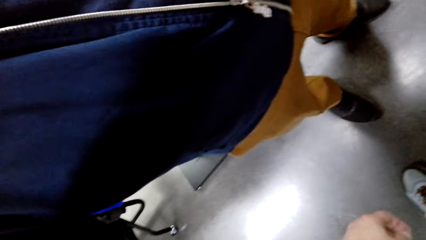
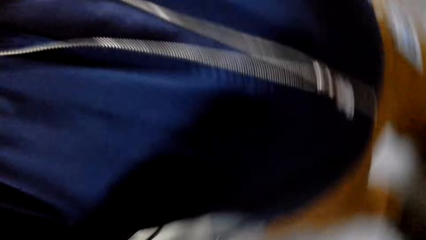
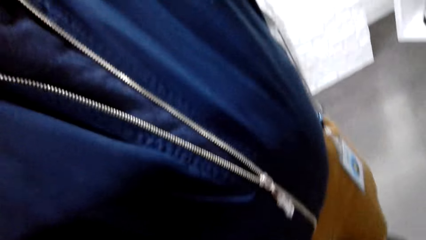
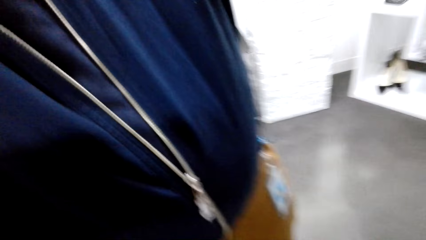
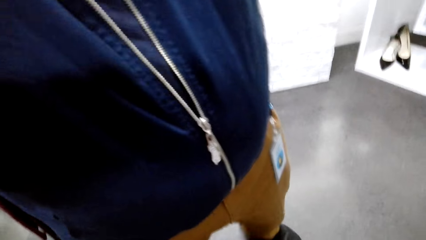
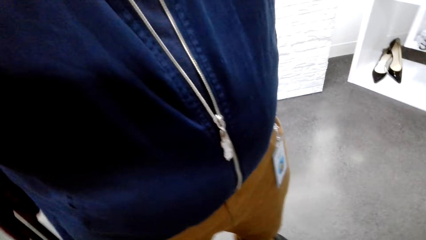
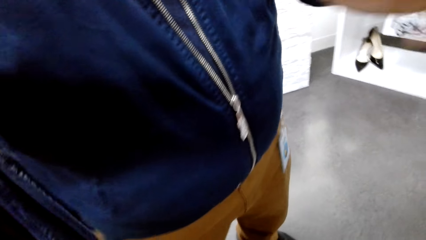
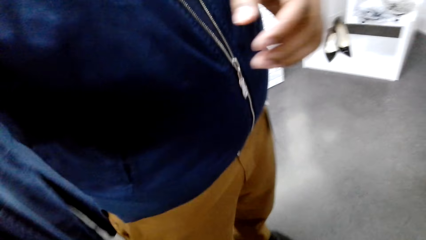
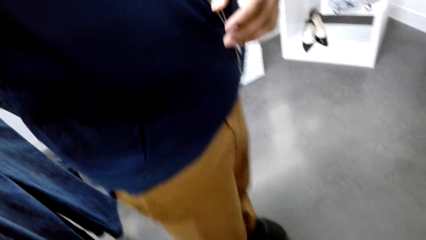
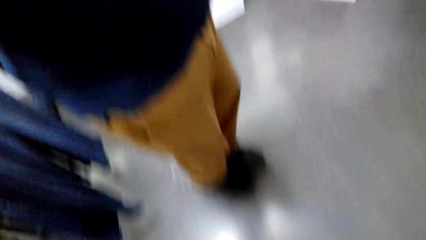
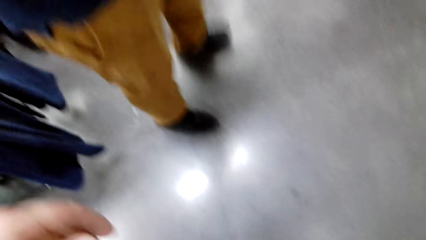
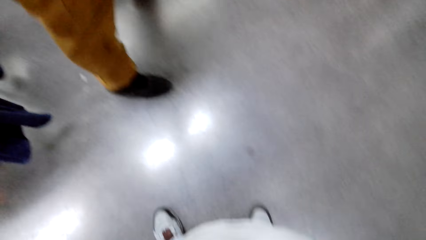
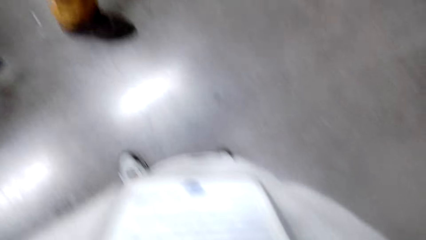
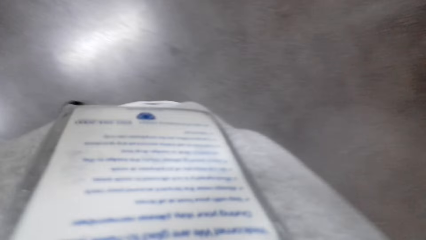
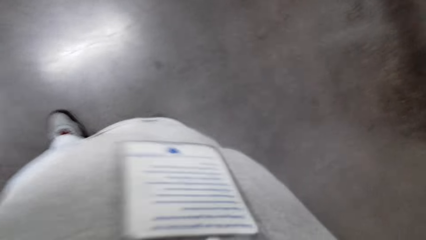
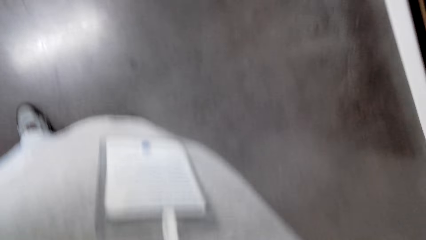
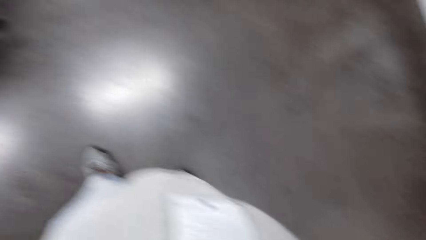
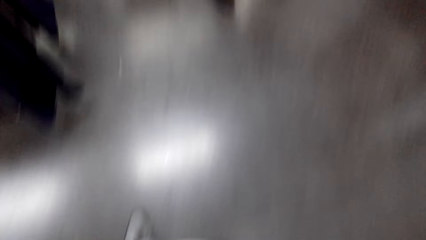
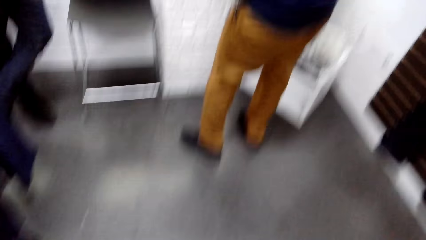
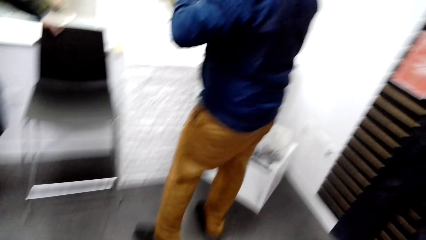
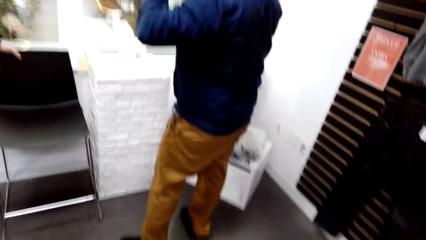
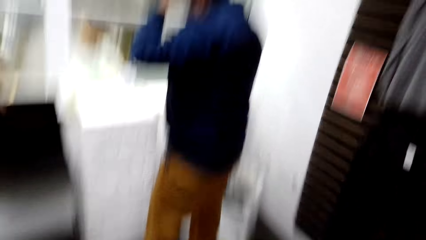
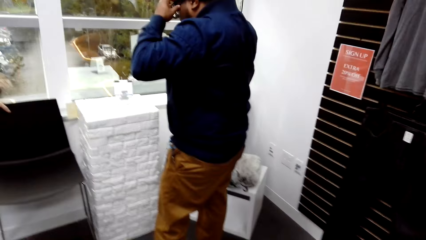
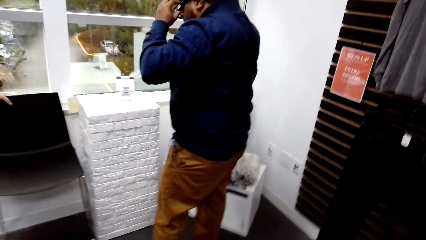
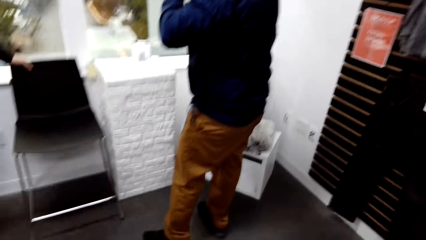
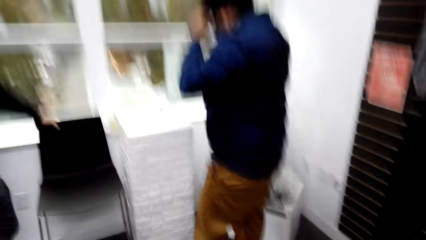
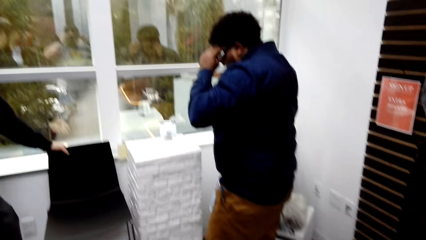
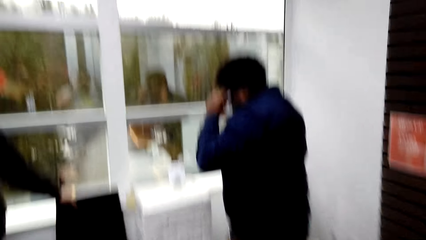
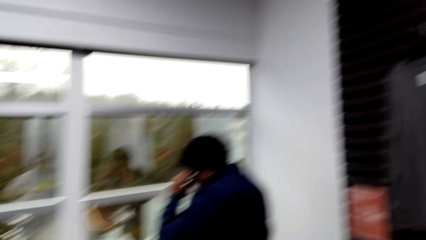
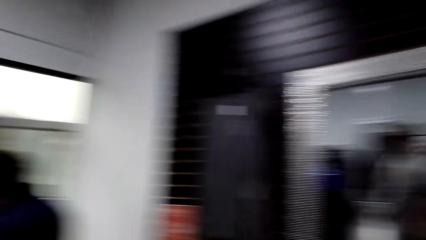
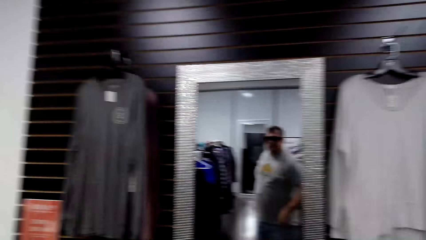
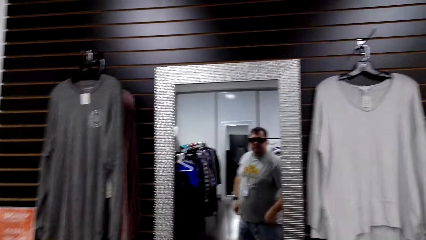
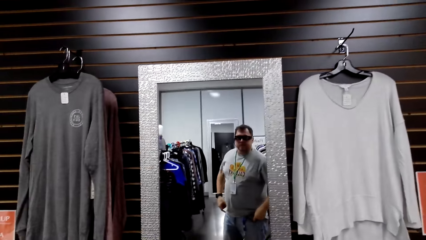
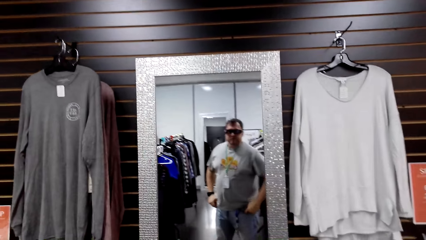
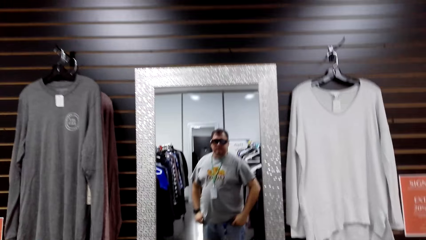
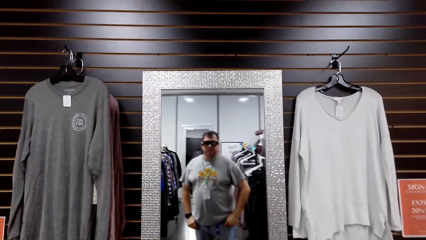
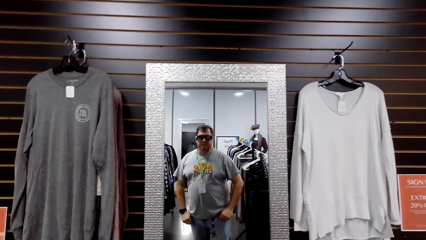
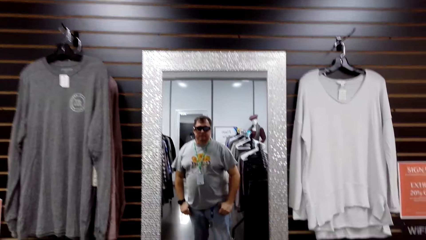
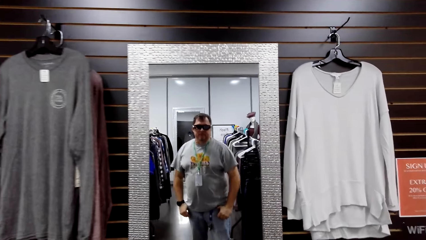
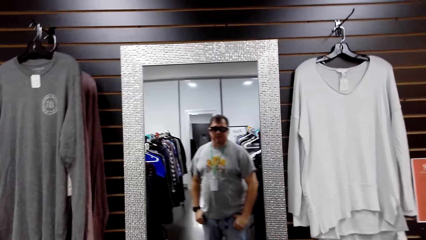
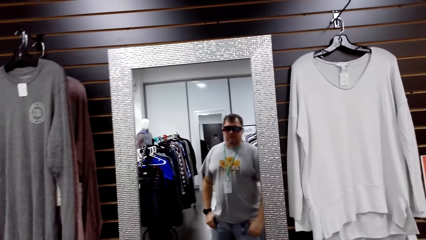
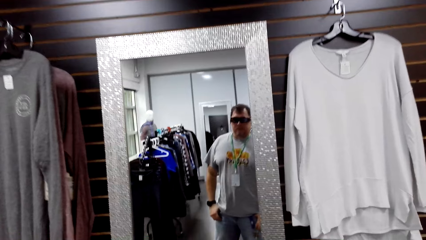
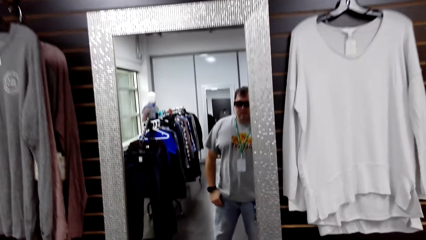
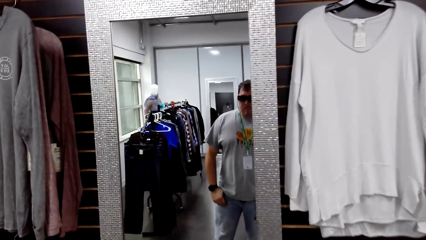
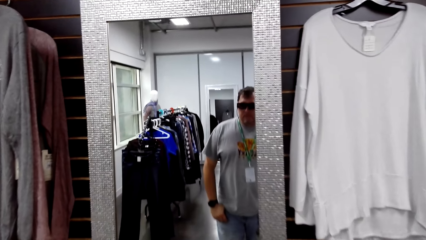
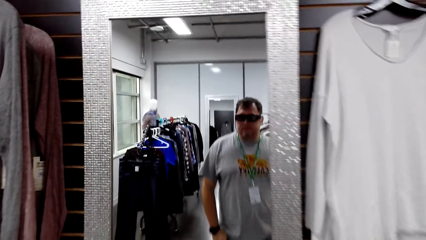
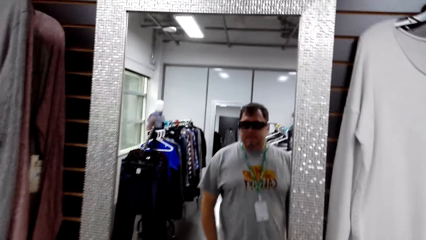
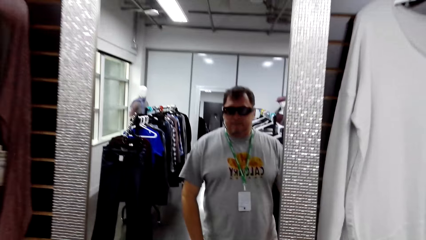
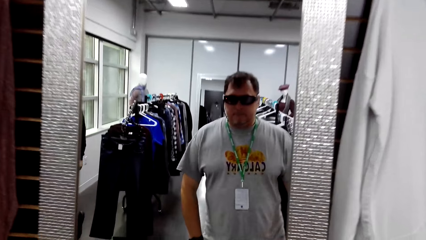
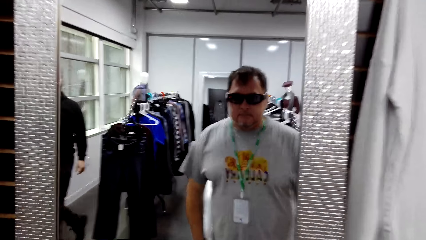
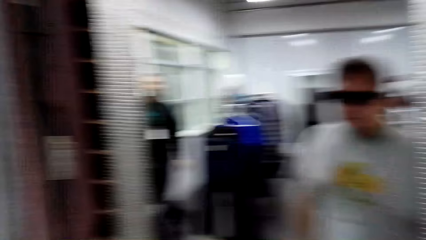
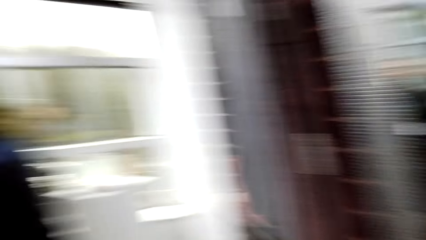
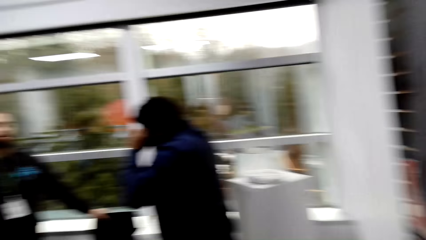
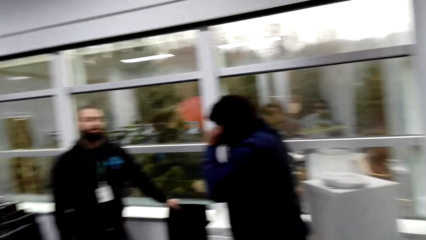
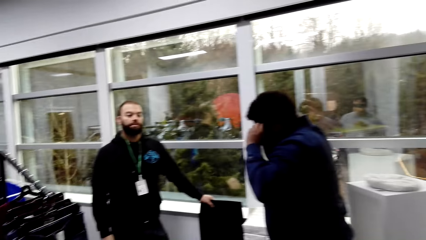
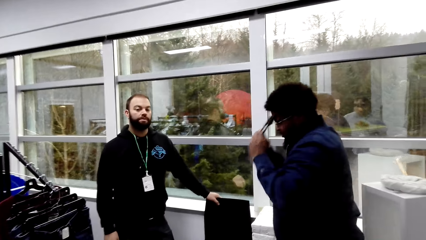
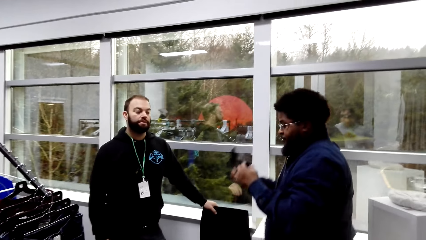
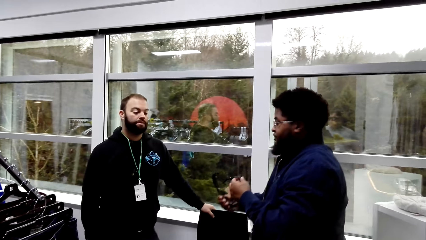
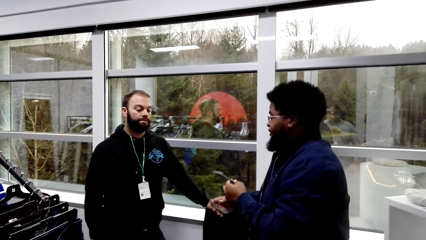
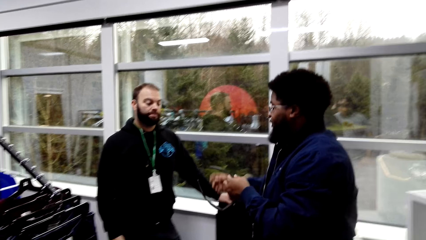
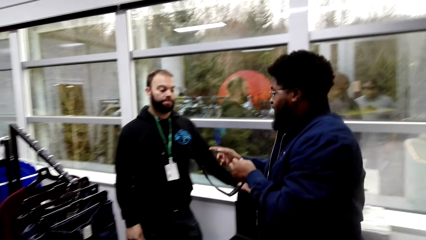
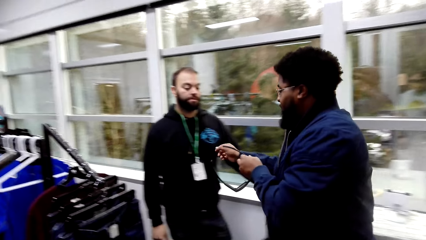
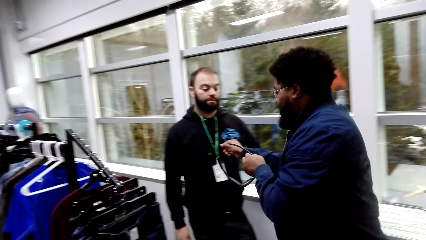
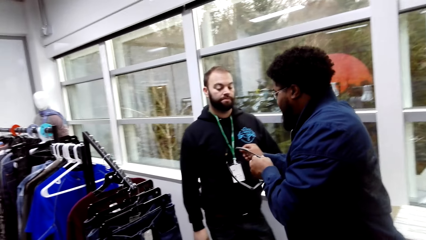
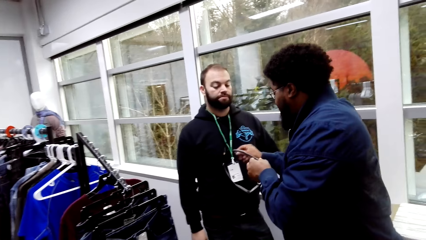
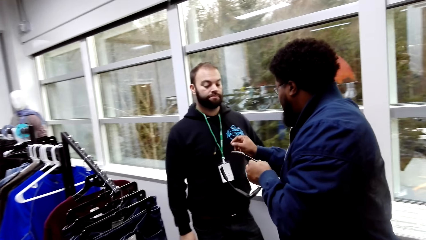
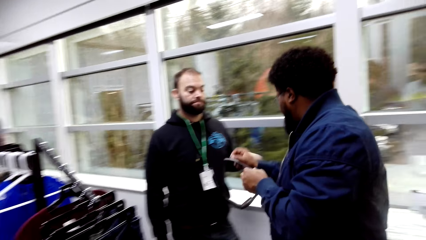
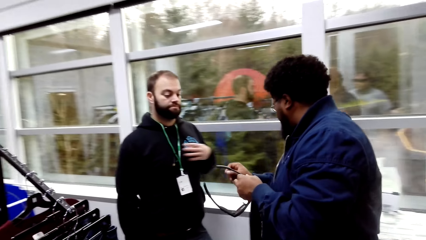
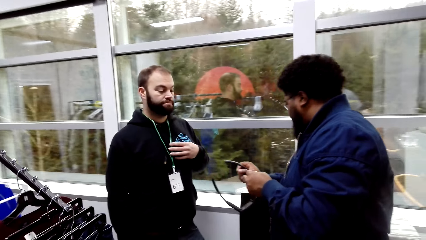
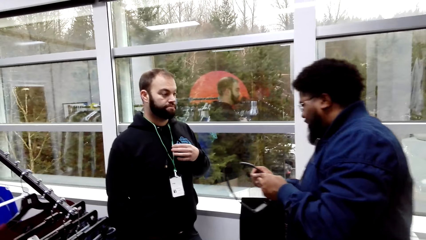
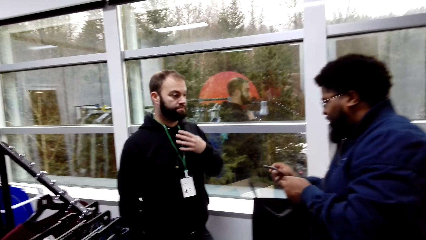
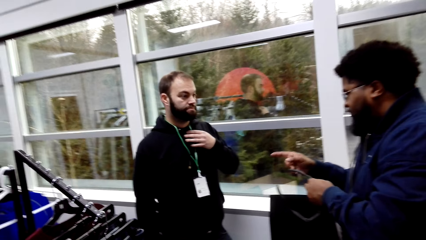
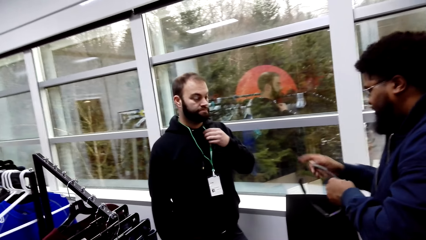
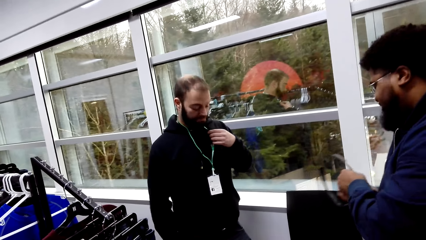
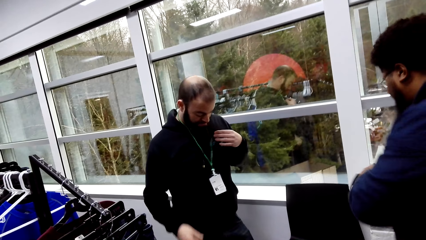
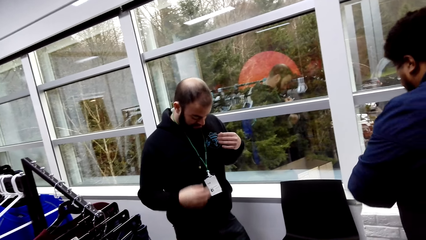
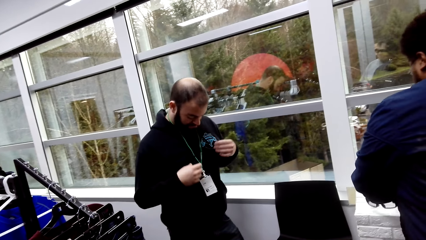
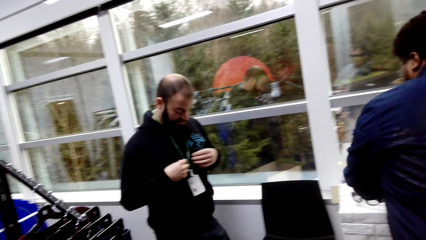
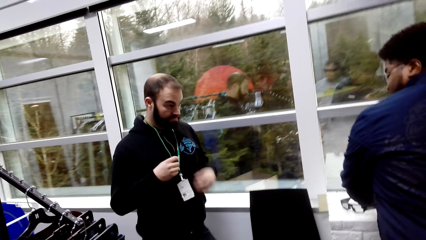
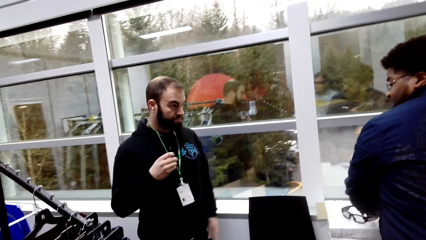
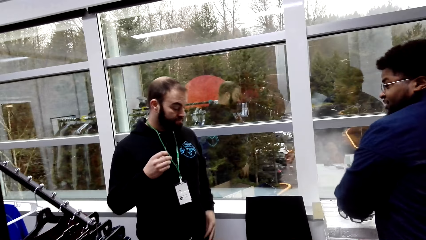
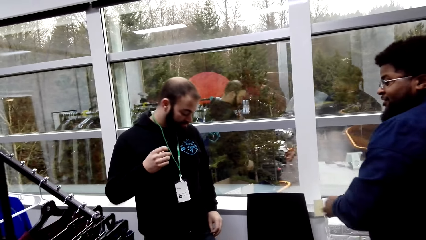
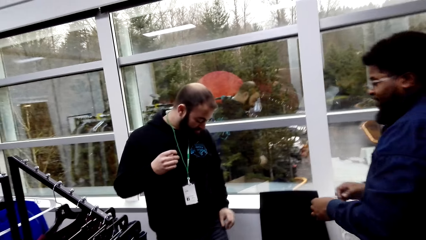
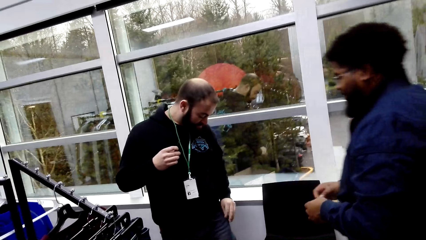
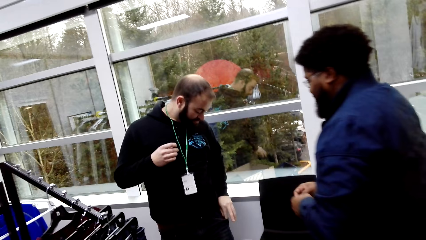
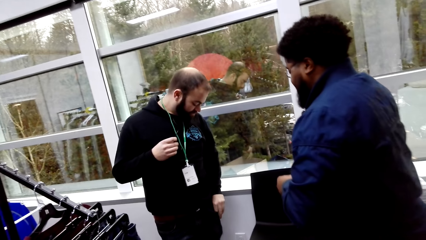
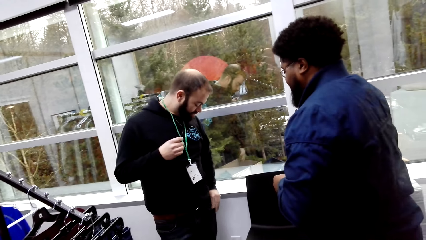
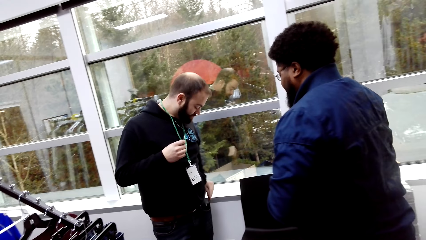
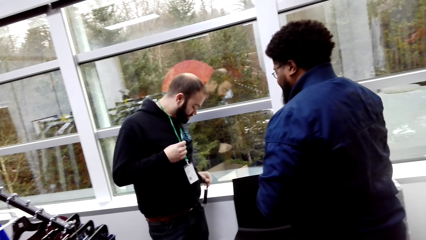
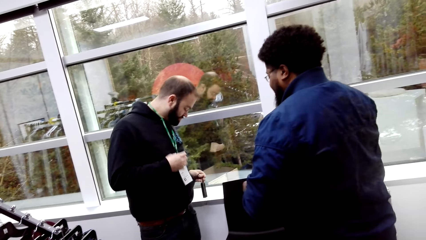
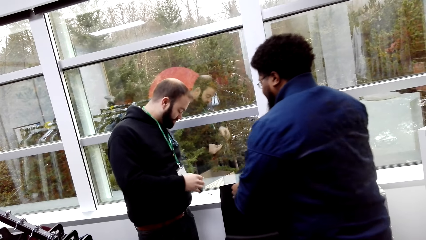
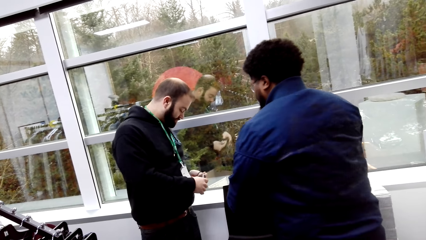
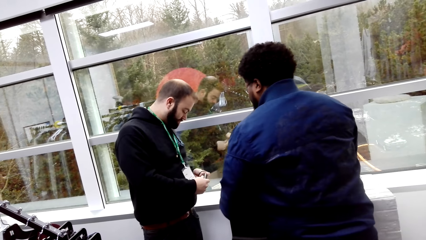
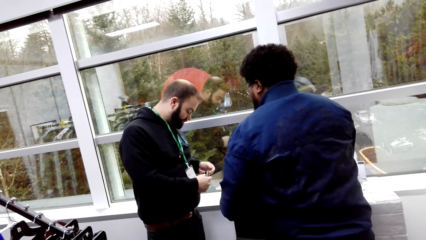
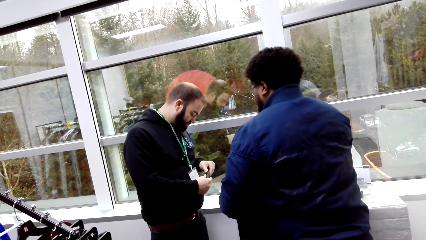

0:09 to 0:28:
A man makes some steps. The man fixes an eyeglass. The camera wearer walks towards the mirror. The man removes the eyeglass. The man touches something. The man puts the spectacles in the table. Another man picks something. The first man converses with the other man.
